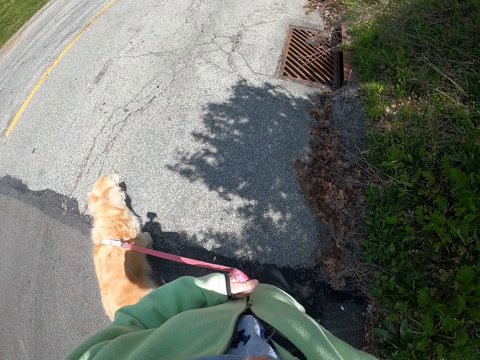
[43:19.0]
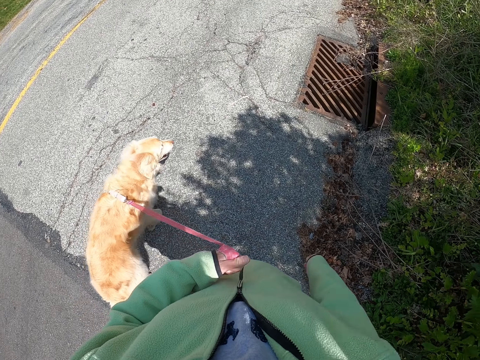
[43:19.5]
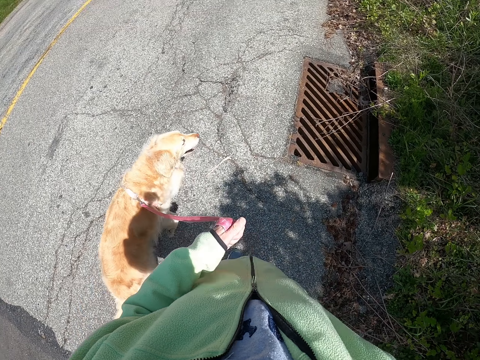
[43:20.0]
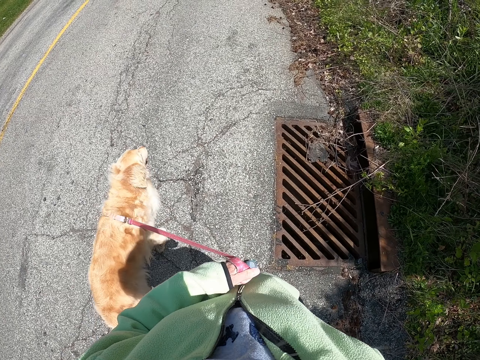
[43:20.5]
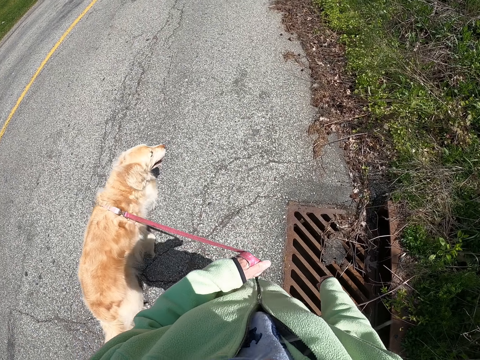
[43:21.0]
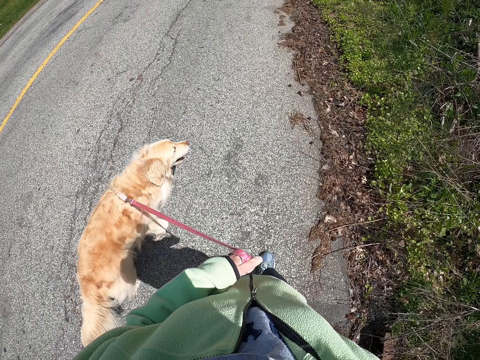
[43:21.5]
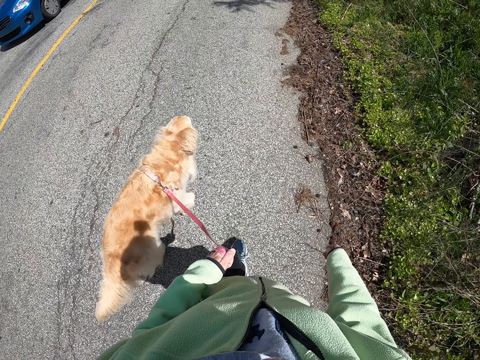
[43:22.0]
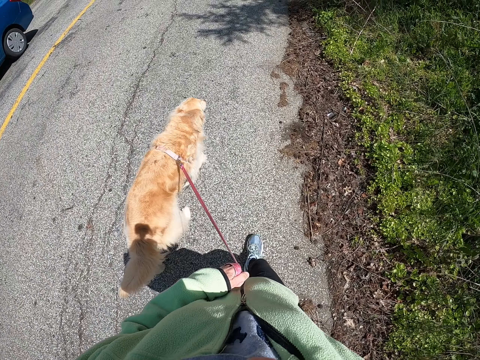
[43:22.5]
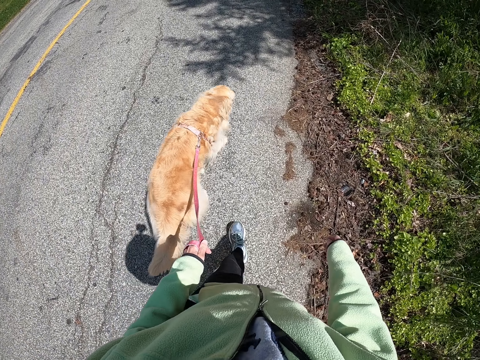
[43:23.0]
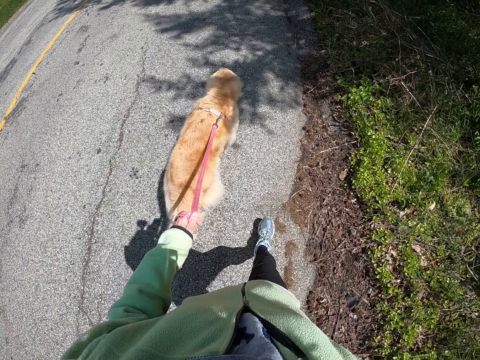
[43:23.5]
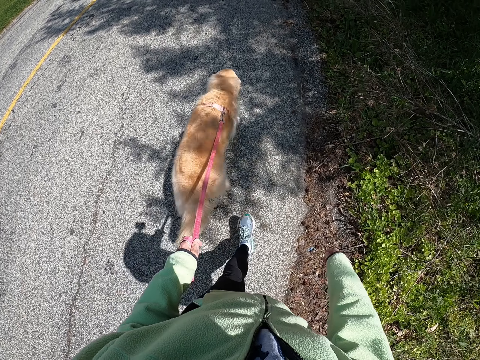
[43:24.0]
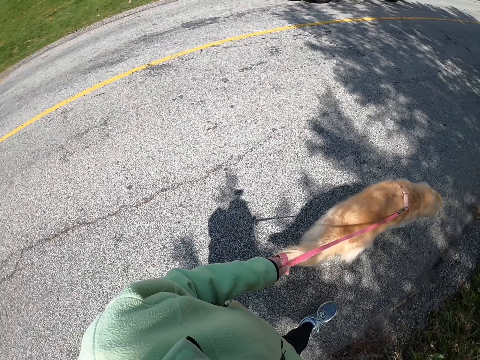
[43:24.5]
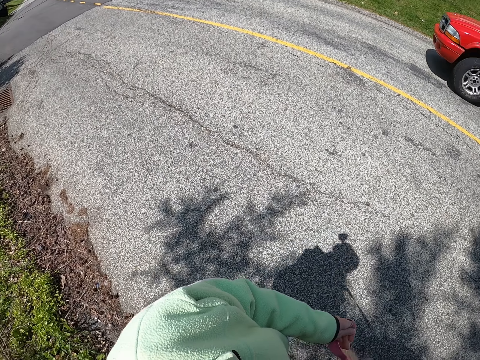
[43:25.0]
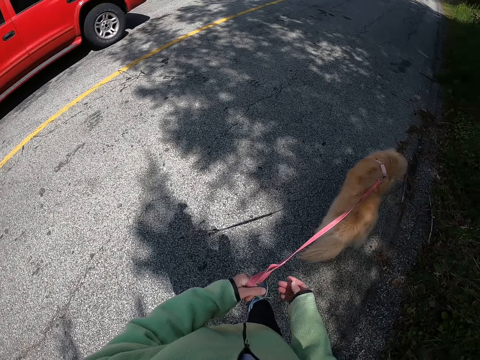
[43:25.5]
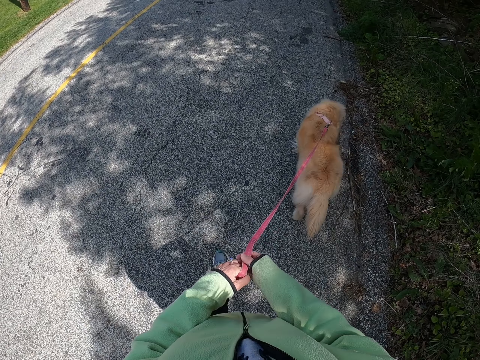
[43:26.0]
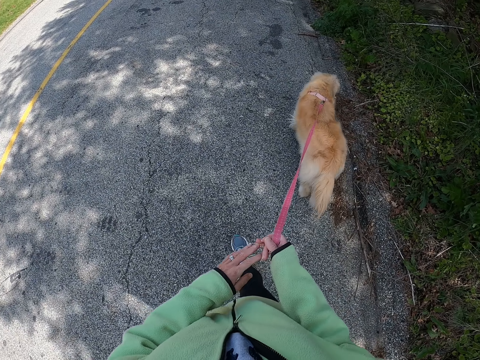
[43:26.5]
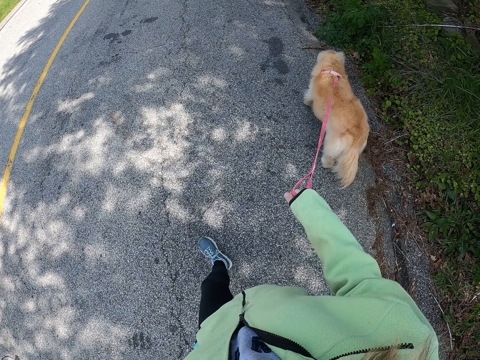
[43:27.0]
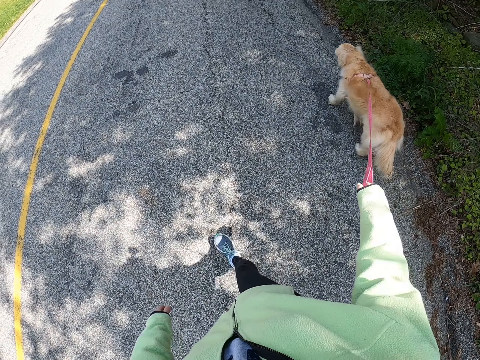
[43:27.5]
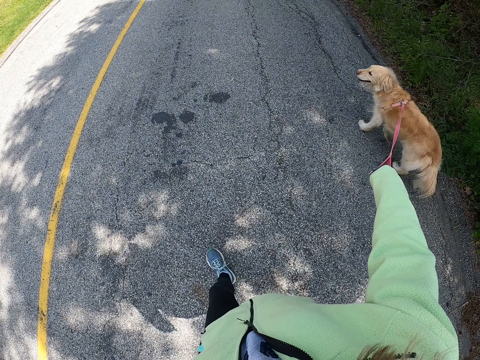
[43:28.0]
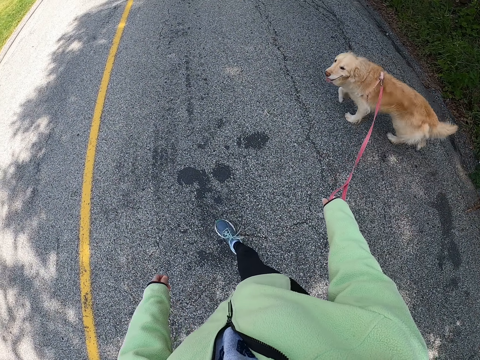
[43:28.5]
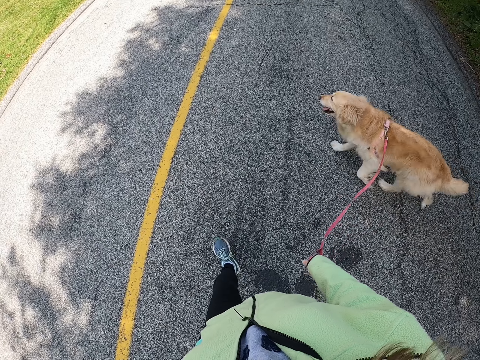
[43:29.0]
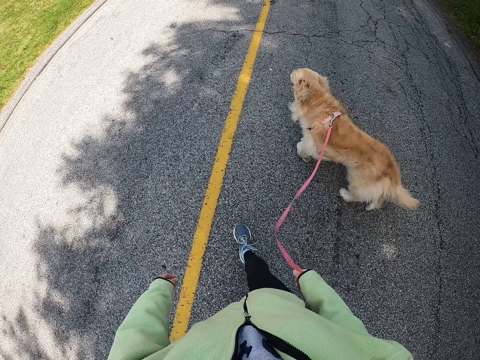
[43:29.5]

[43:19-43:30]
The camera wearer walks on a road. They move a hand. They walk on the road. They look around. They walk on the road. They look around. They walk on the road. They hold the dog leash with both hands. They exchange the leash to another hand. They walk on the road.

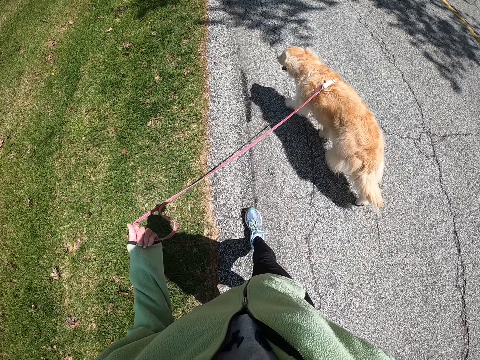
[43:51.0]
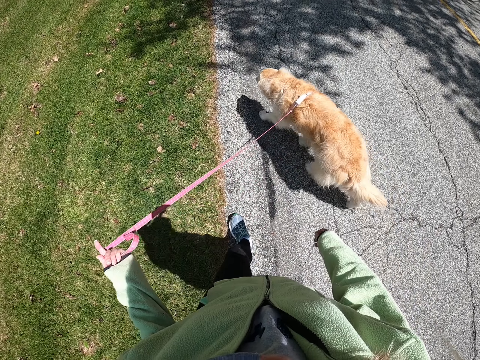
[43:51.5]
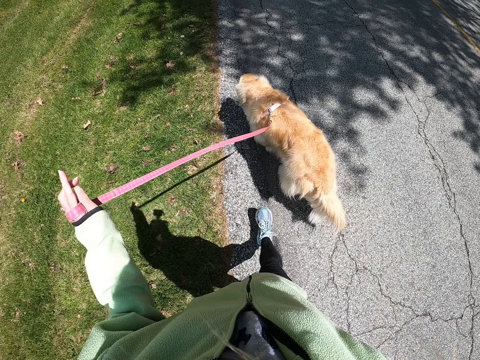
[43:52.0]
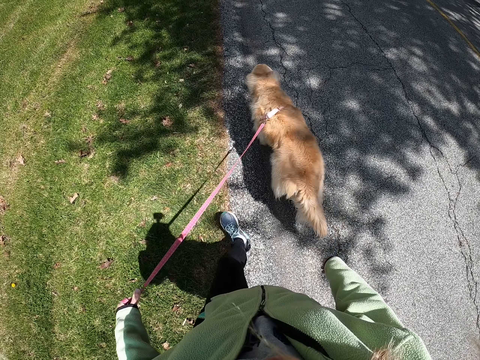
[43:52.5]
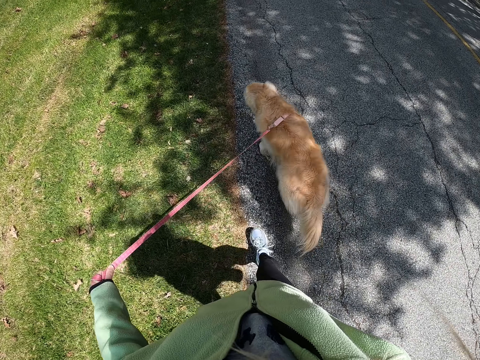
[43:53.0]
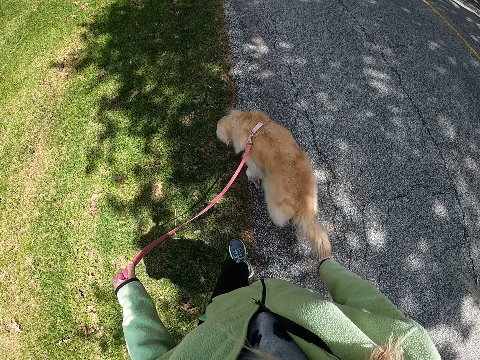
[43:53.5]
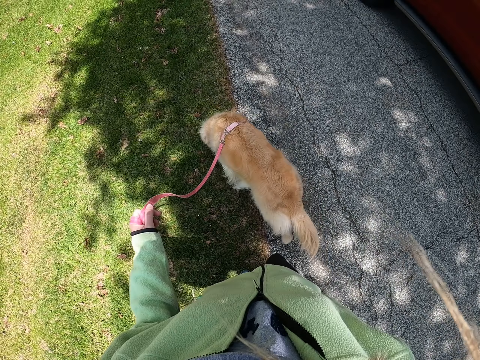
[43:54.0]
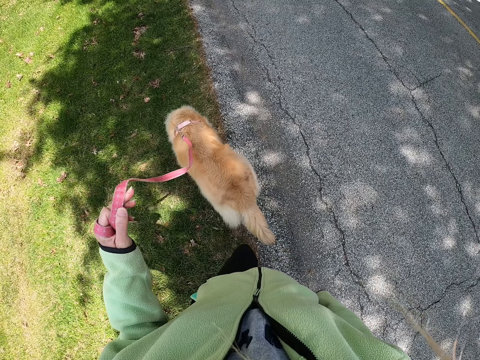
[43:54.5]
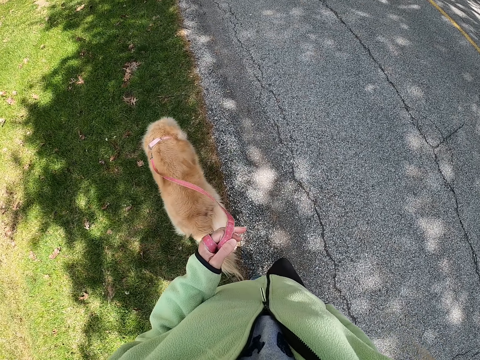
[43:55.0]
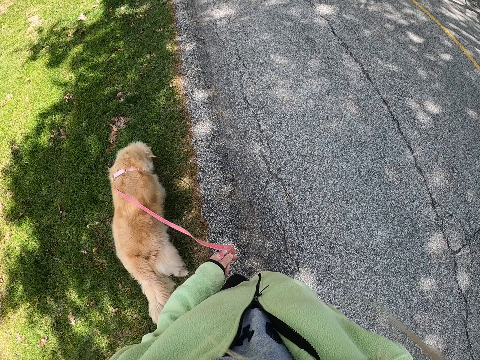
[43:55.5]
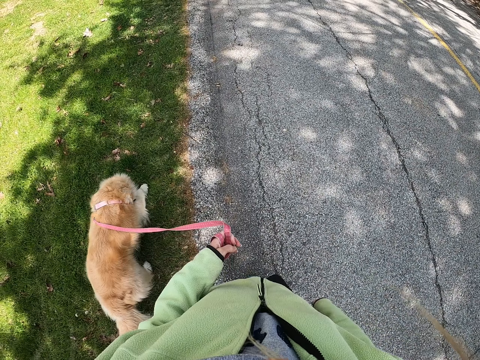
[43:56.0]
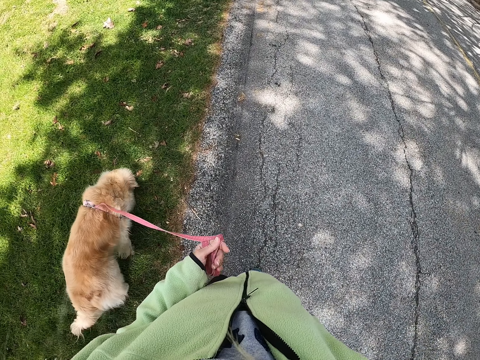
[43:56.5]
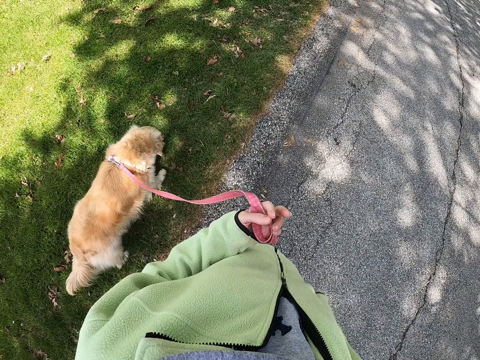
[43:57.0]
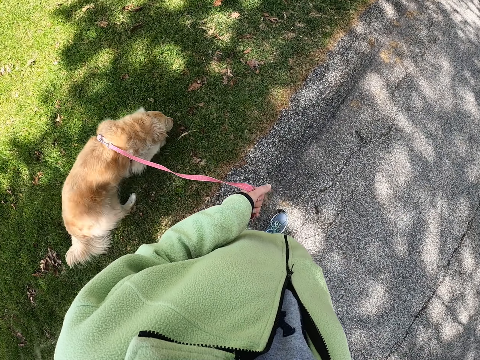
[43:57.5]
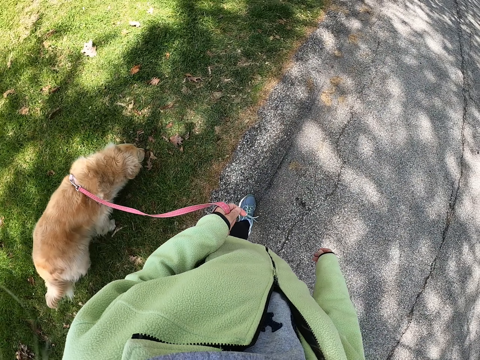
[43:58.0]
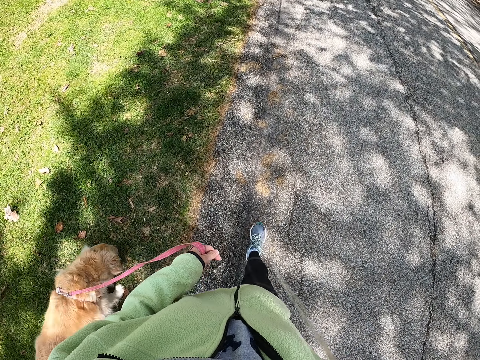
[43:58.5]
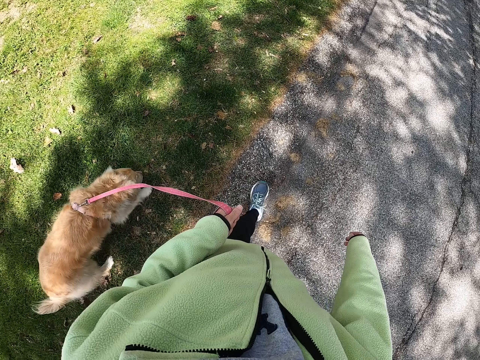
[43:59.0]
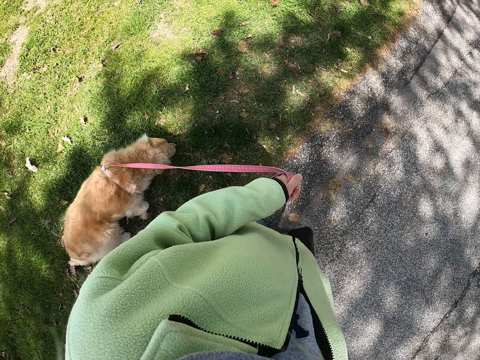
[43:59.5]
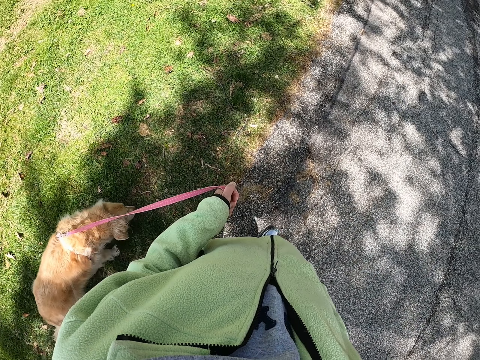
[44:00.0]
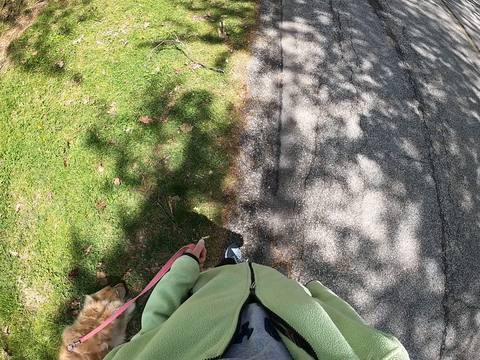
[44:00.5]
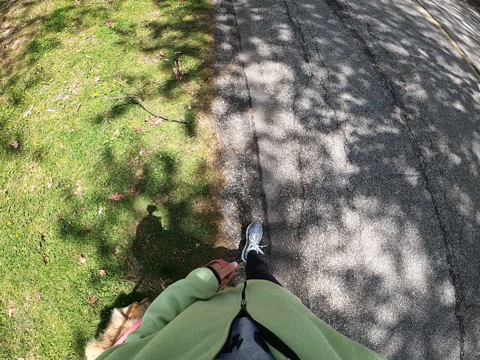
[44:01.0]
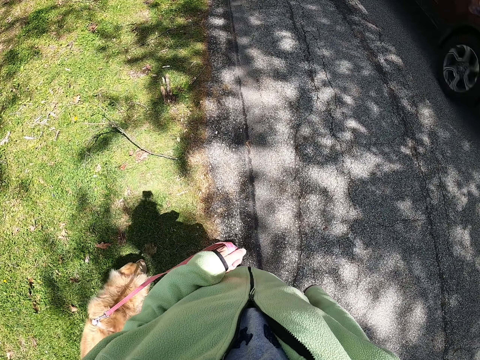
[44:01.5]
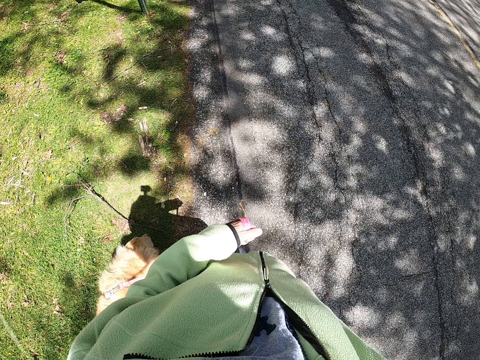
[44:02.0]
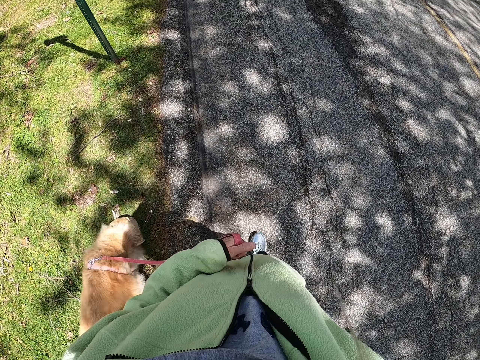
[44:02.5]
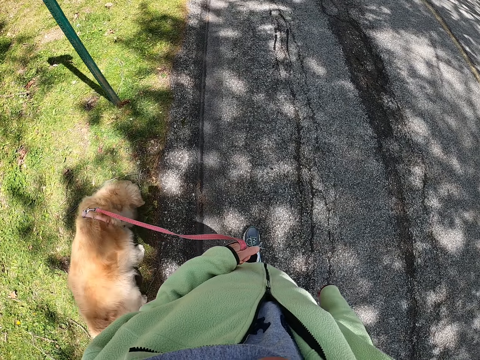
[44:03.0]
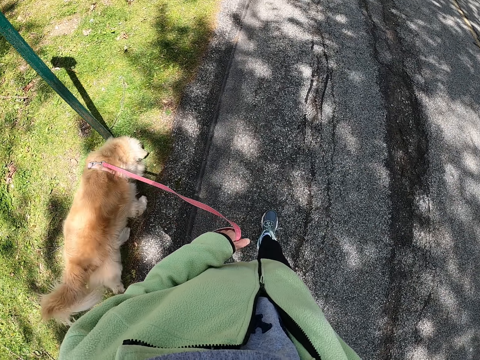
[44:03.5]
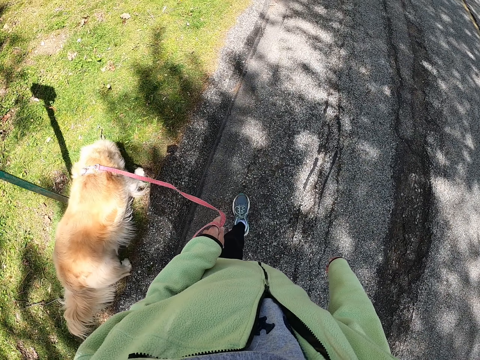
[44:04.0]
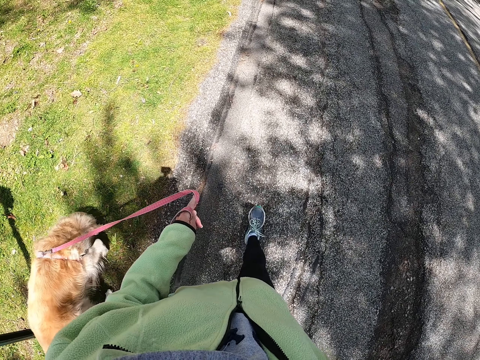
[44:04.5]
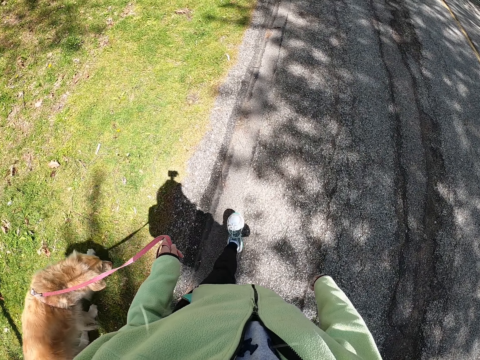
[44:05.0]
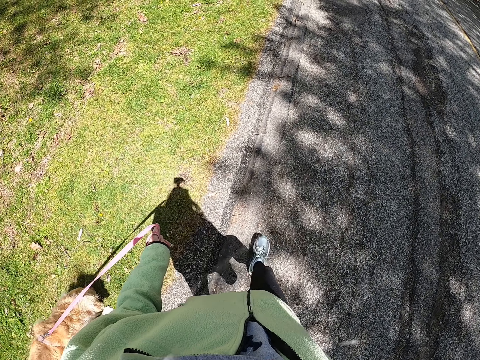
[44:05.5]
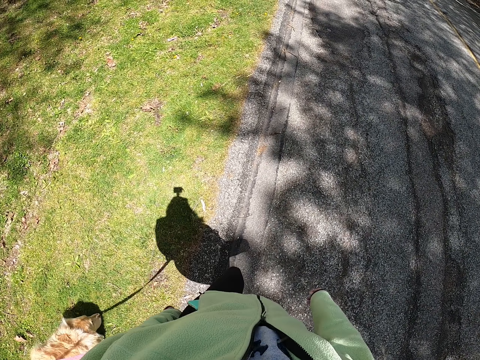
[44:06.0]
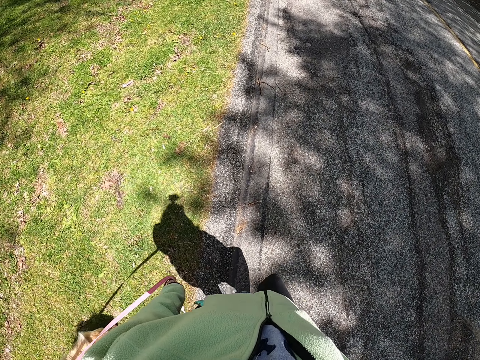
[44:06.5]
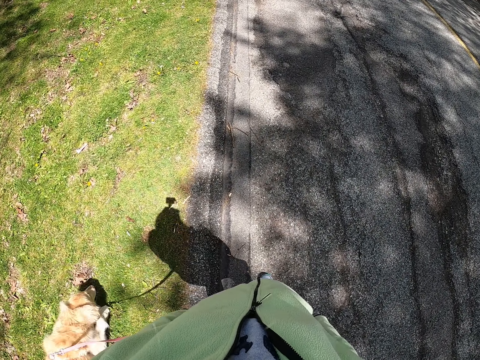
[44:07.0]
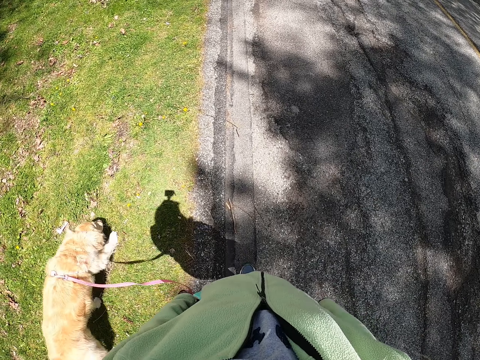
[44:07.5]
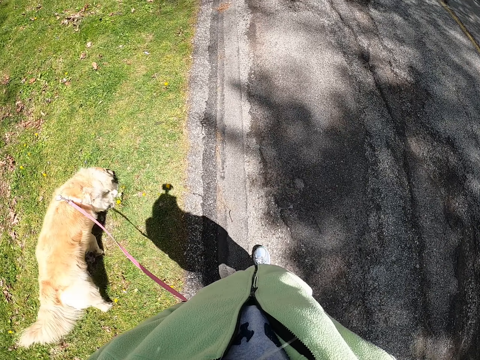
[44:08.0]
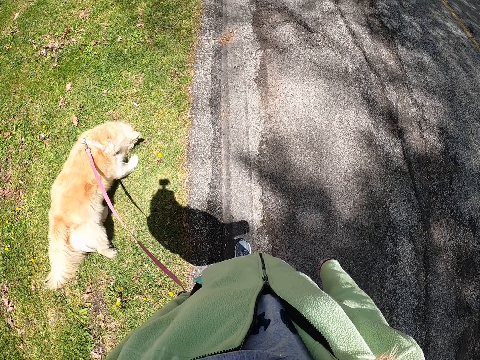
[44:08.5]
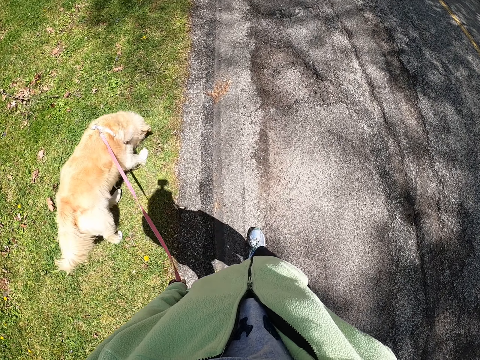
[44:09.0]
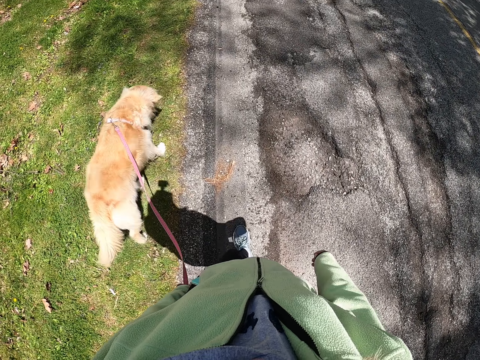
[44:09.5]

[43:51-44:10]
The camera wearer holds a leash. They walk on a road. They pull the leash. They walk on the road. They hold the leash. They walk on the road.
